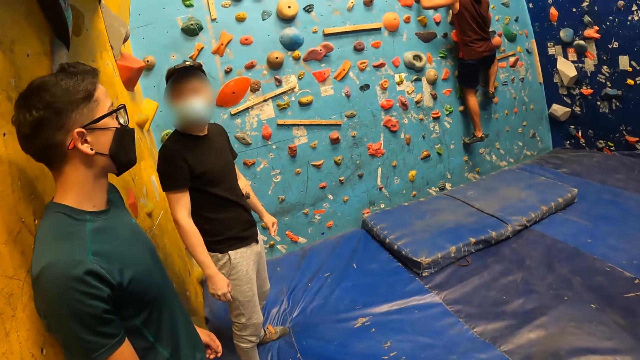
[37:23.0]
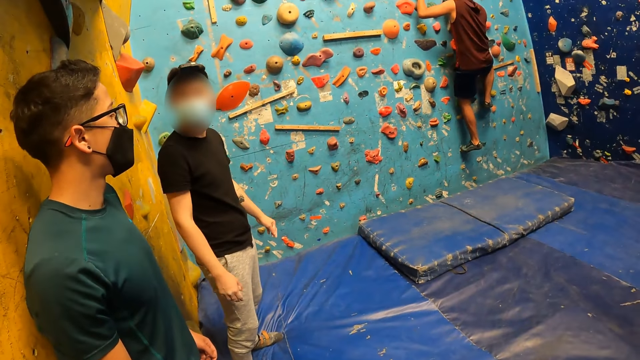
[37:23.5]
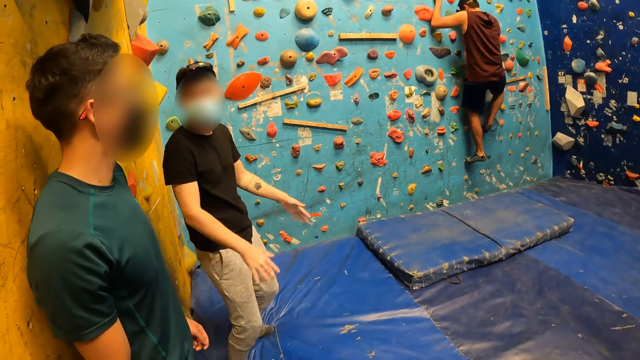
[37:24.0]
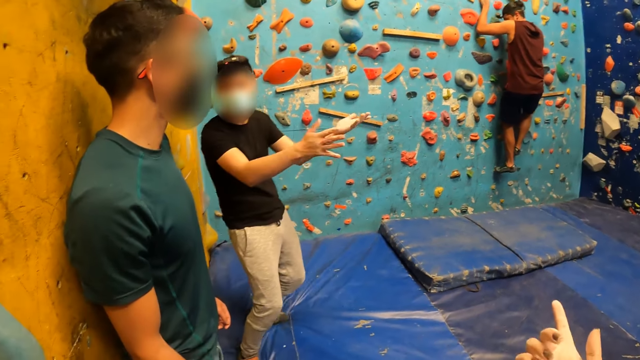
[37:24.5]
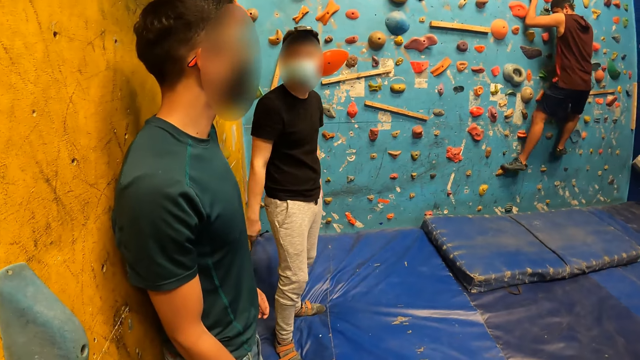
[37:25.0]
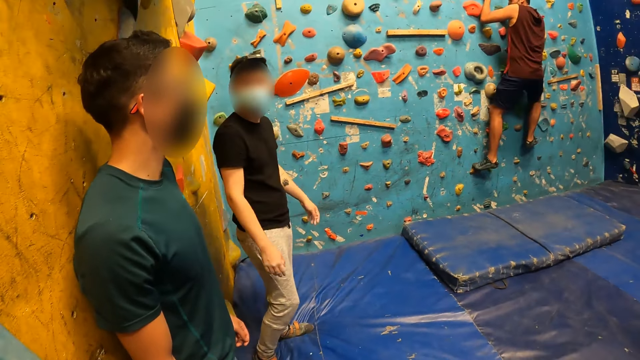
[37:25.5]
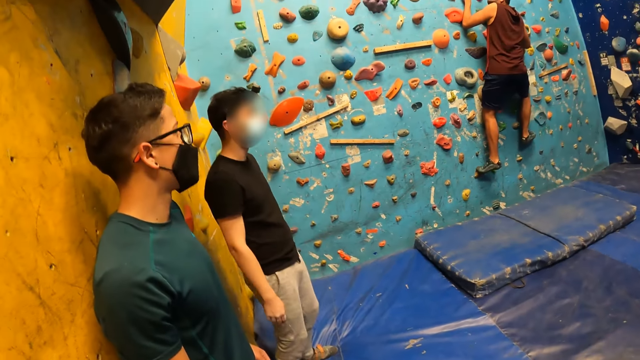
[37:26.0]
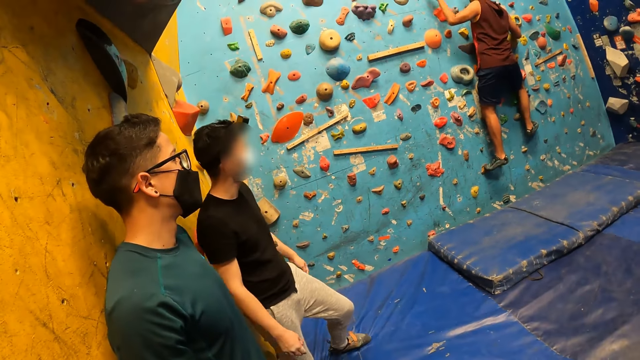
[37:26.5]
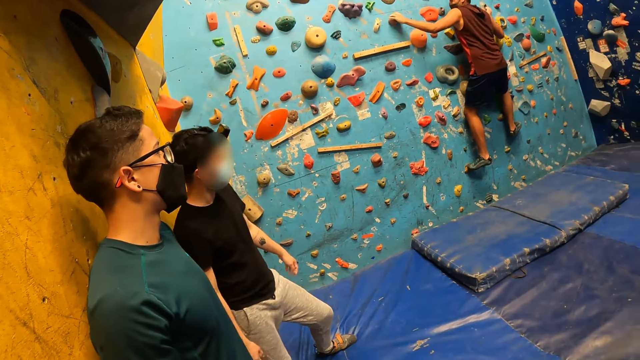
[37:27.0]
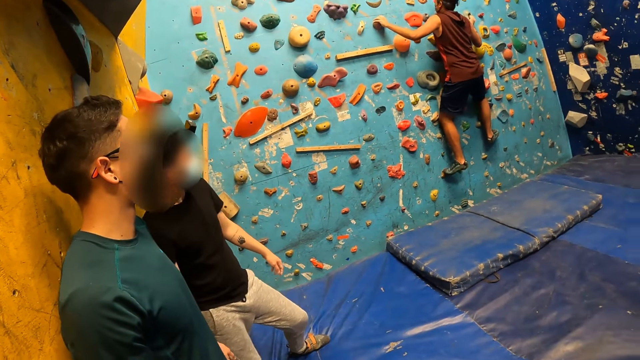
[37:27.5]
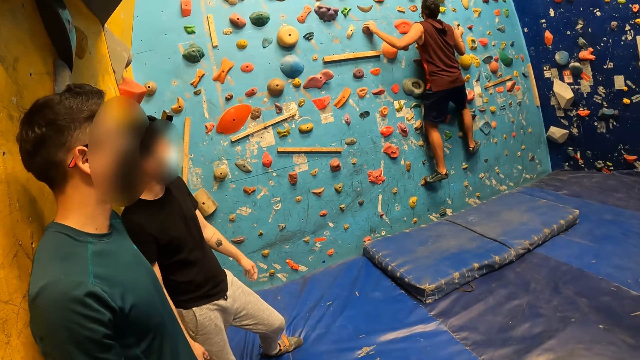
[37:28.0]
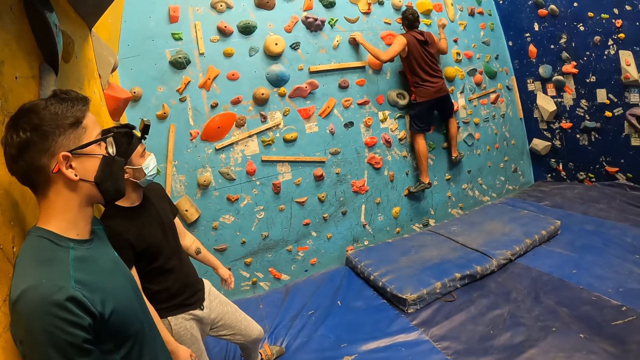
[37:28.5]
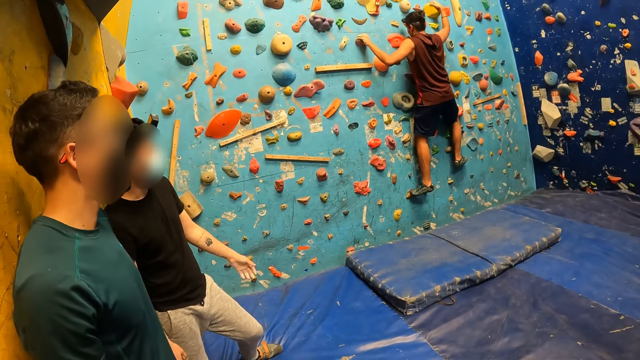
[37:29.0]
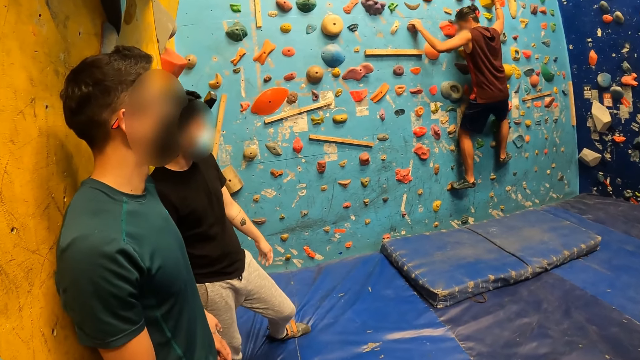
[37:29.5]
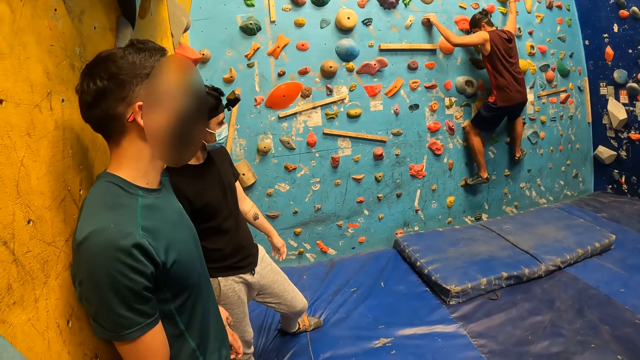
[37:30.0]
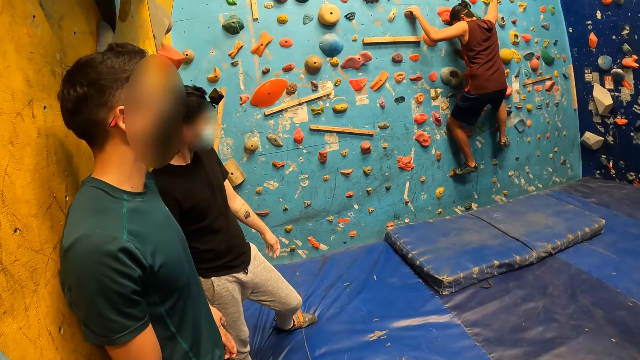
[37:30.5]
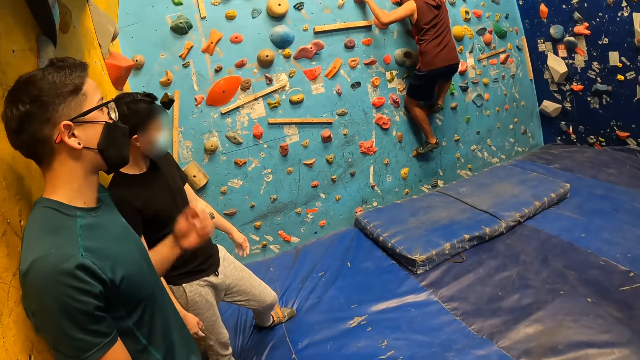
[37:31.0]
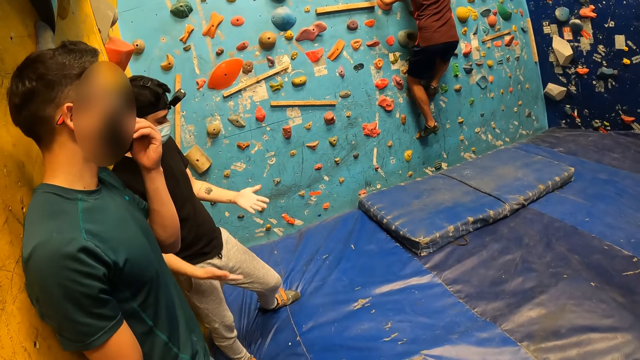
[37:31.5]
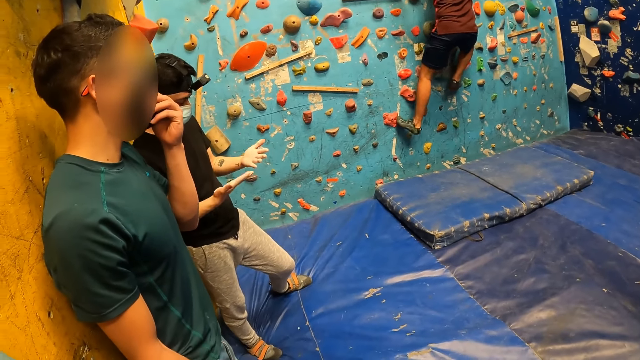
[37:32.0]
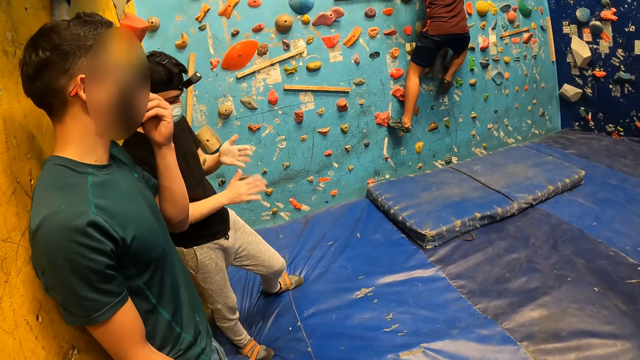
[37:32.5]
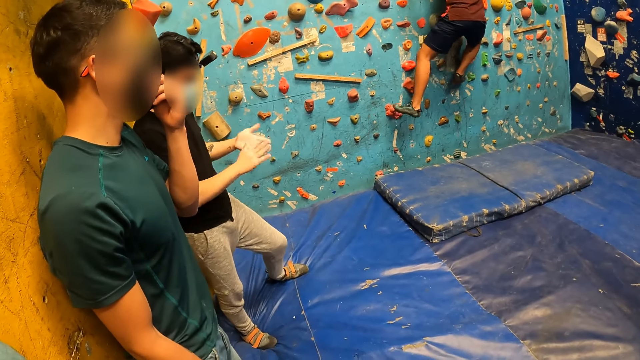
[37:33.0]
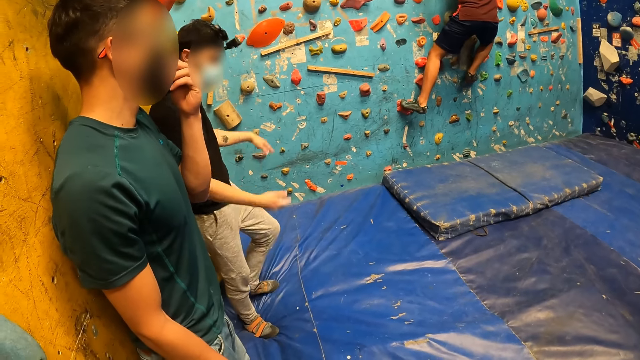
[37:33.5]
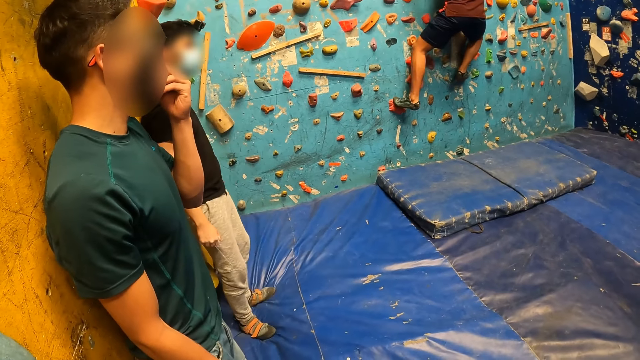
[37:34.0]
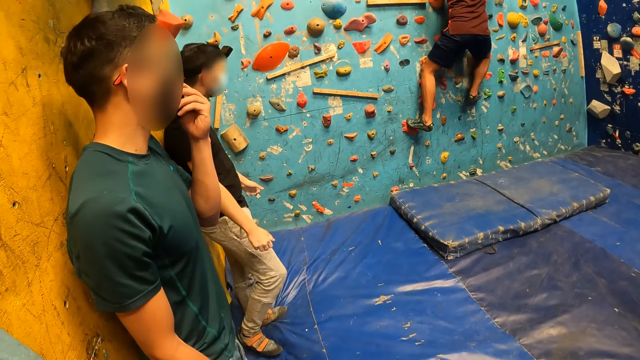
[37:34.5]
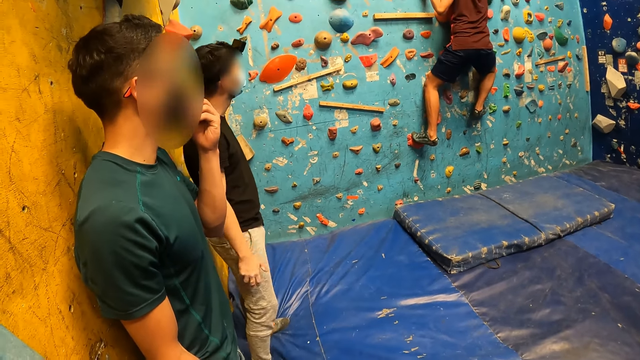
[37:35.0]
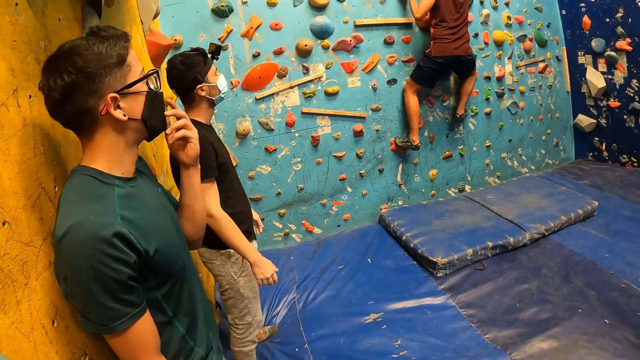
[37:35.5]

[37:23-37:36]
A man bends his two knees. Another man touches his face mask with his left hand. The first man rubs his palms together.

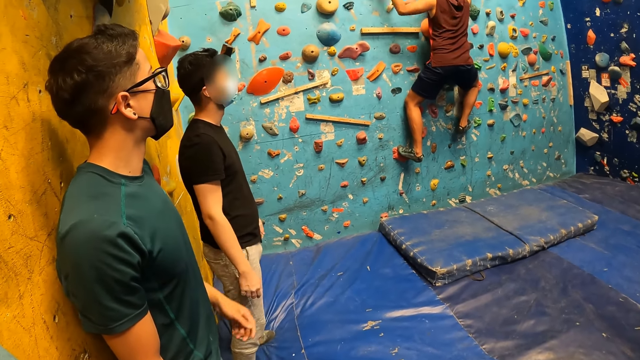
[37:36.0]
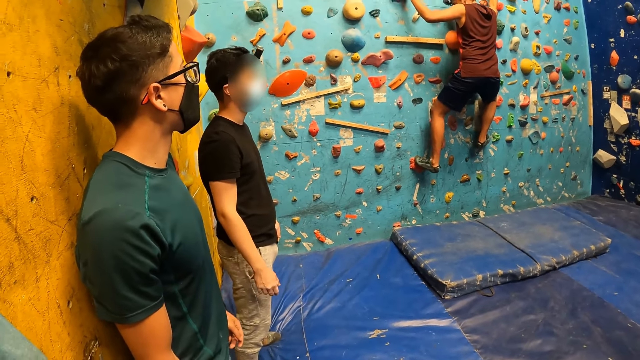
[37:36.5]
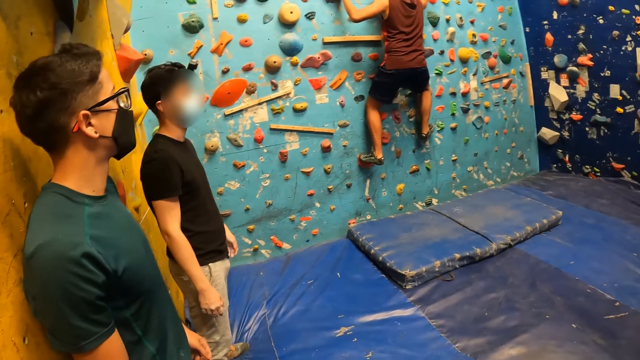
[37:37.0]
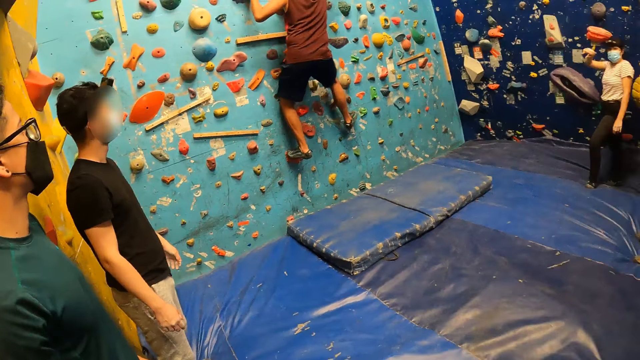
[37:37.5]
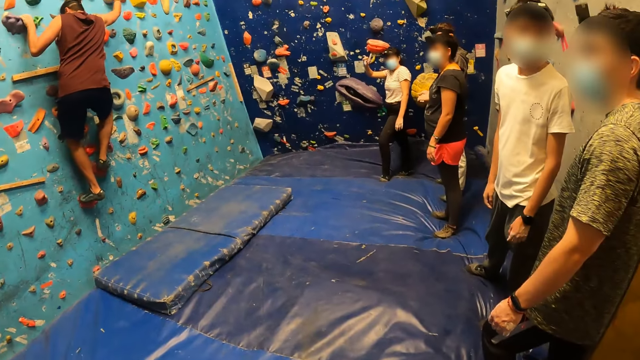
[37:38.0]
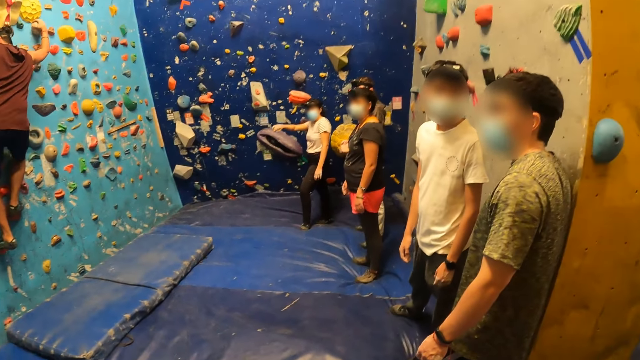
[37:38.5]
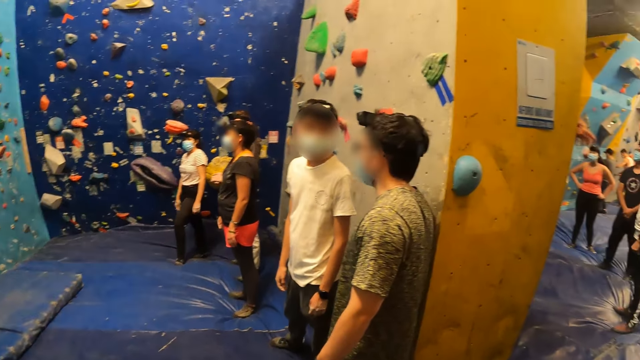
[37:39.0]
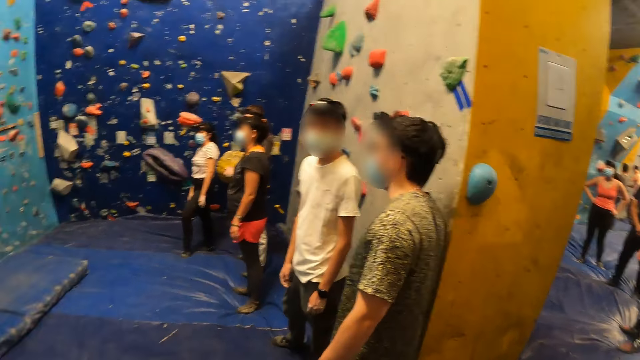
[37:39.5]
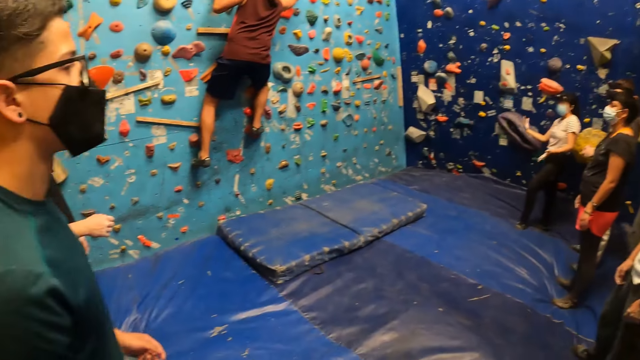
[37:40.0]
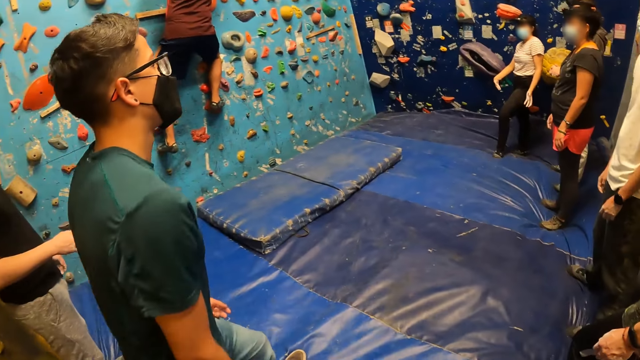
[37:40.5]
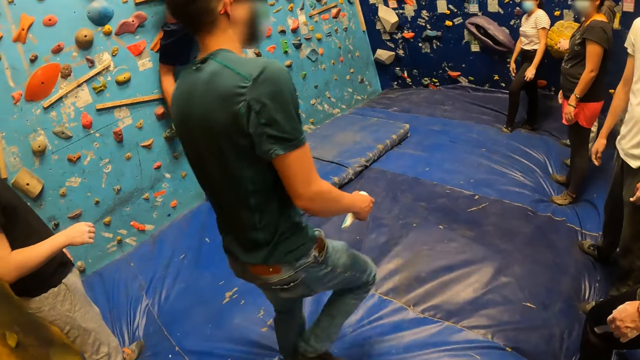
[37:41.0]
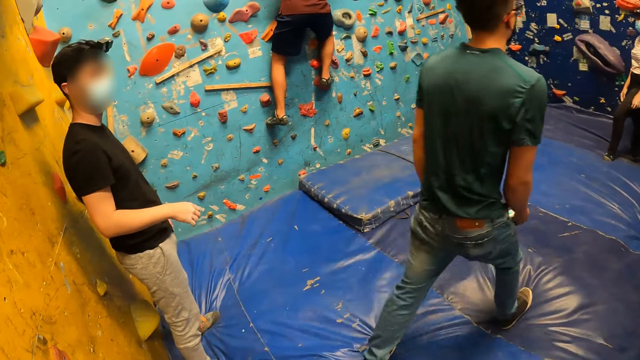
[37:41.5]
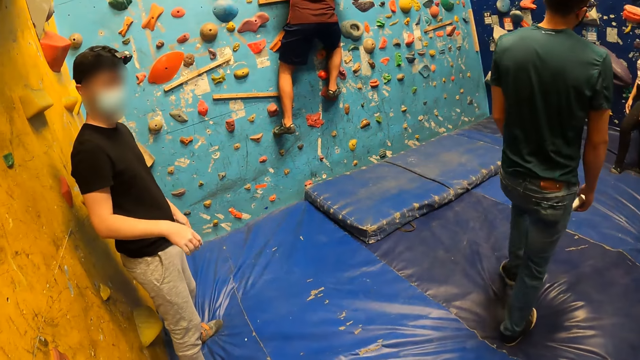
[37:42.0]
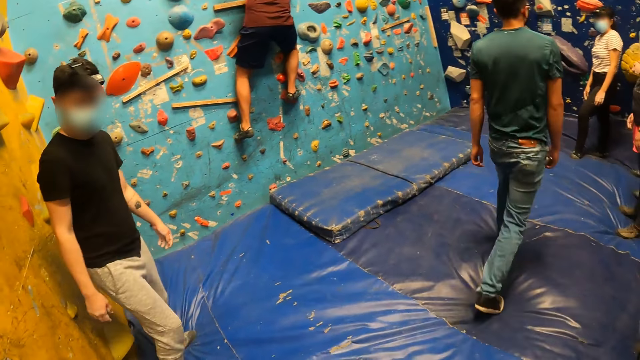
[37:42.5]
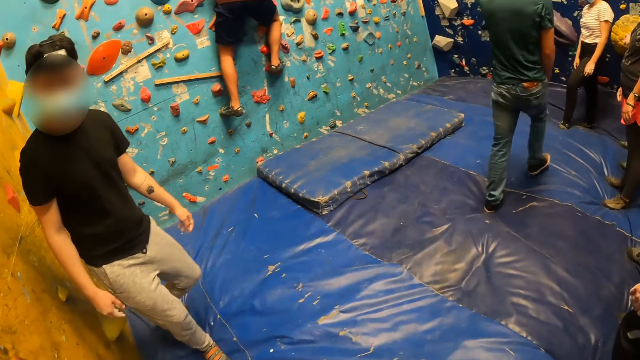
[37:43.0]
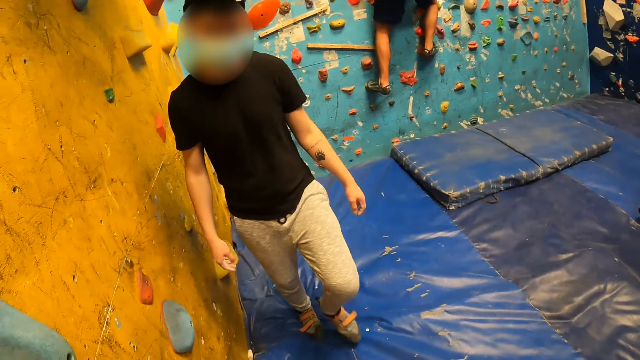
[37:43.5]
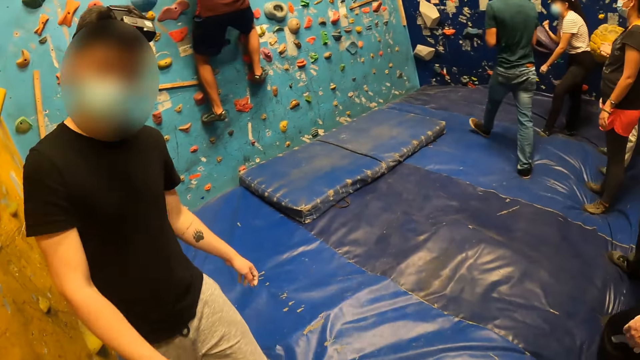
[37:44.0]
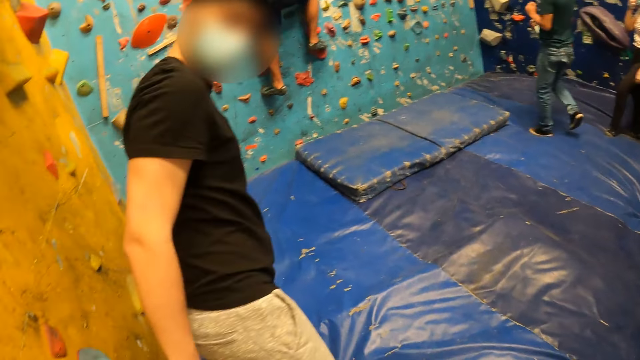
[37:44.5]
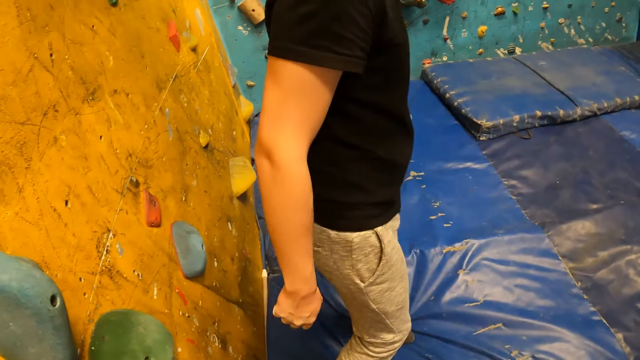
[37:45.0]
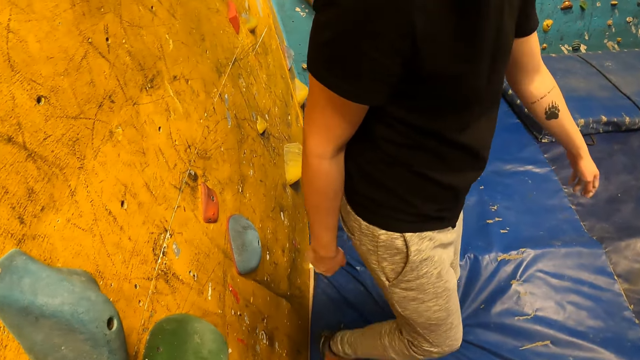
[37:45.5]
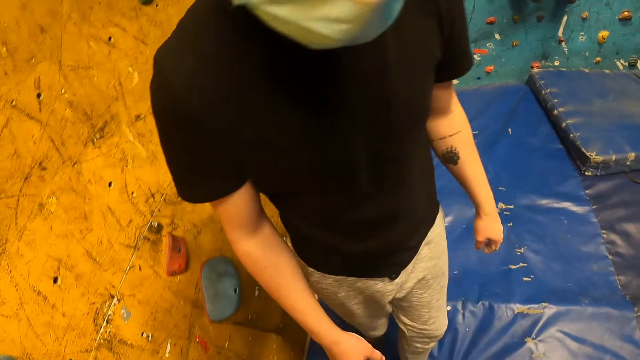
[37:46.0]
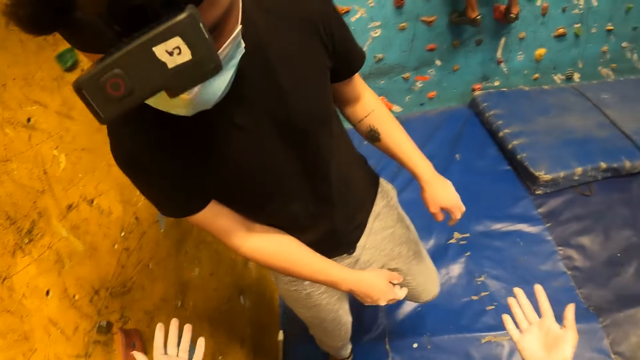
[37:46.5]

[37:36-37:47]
The camera wearer looks around the room. A man walks around the room. The camera wearer converses with another man.
